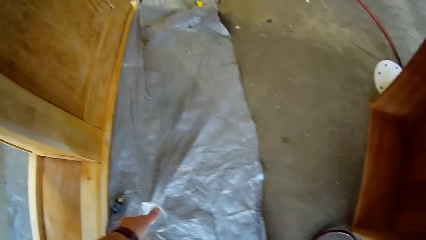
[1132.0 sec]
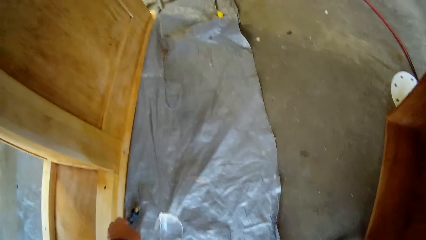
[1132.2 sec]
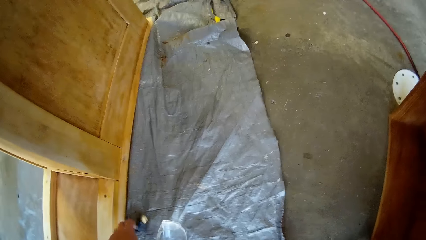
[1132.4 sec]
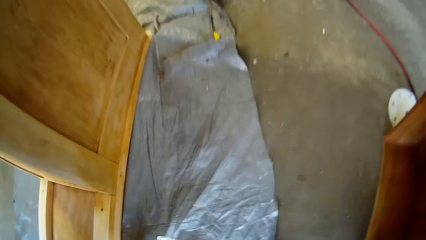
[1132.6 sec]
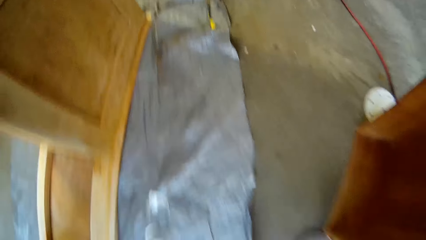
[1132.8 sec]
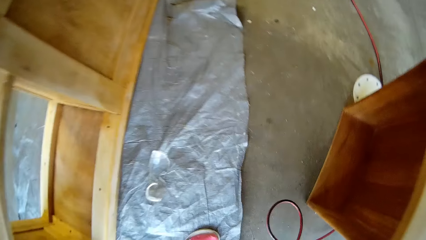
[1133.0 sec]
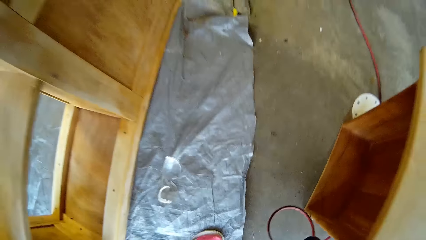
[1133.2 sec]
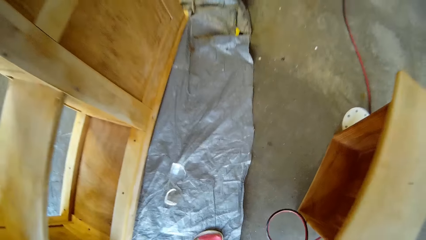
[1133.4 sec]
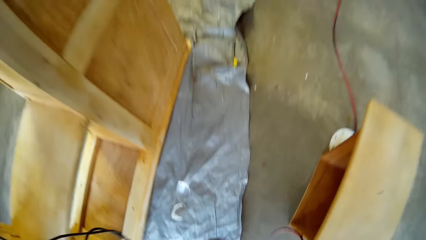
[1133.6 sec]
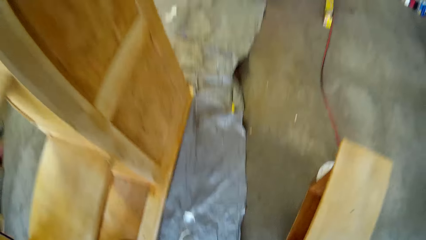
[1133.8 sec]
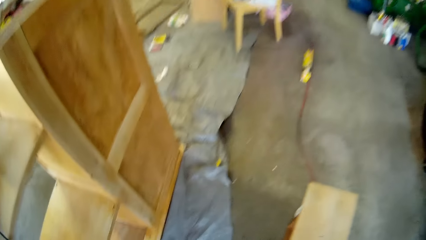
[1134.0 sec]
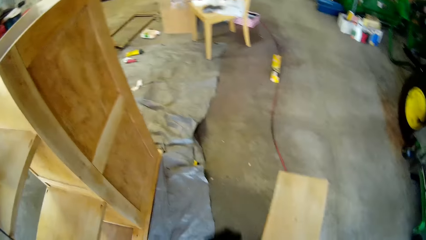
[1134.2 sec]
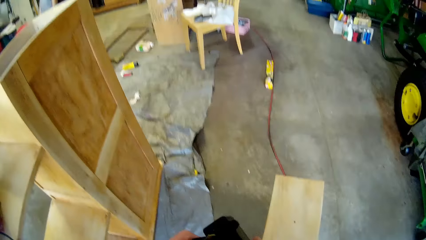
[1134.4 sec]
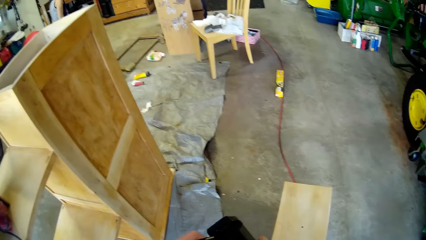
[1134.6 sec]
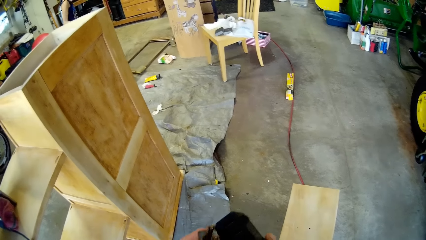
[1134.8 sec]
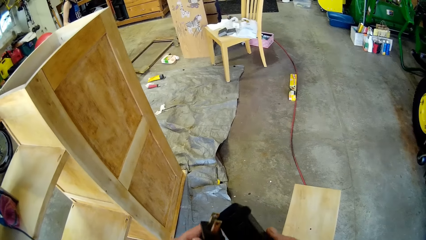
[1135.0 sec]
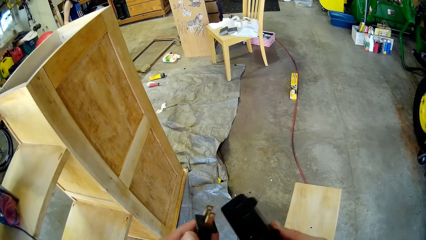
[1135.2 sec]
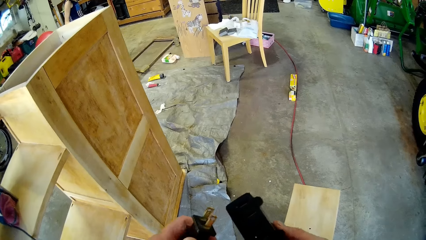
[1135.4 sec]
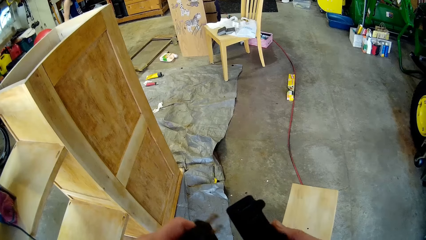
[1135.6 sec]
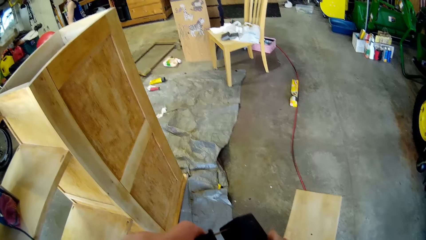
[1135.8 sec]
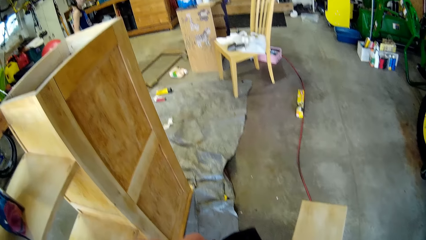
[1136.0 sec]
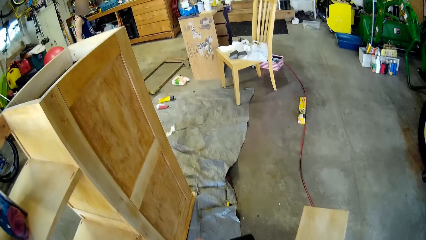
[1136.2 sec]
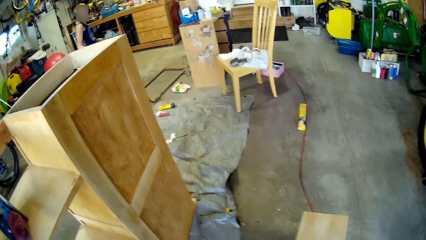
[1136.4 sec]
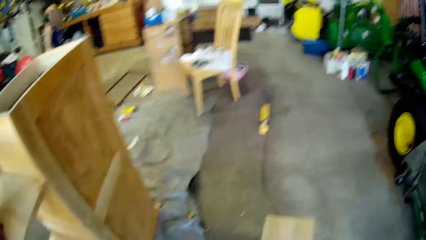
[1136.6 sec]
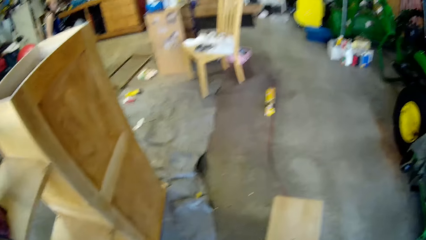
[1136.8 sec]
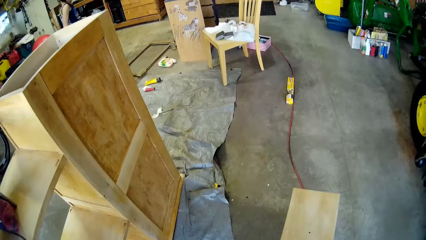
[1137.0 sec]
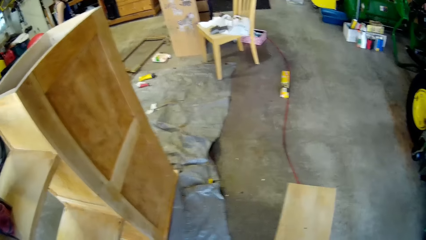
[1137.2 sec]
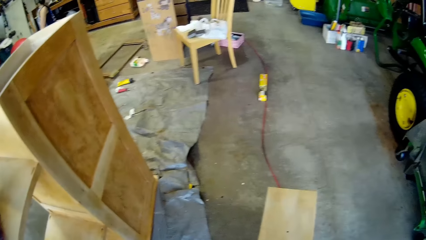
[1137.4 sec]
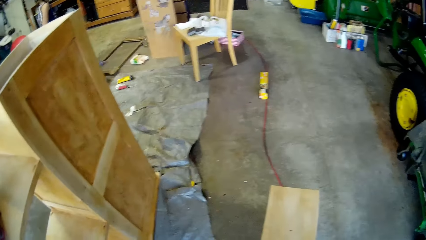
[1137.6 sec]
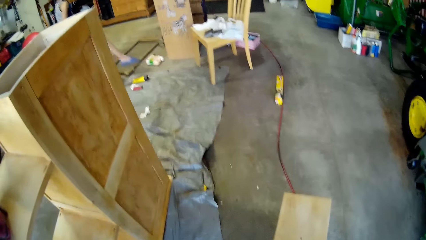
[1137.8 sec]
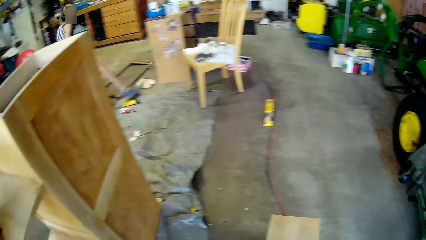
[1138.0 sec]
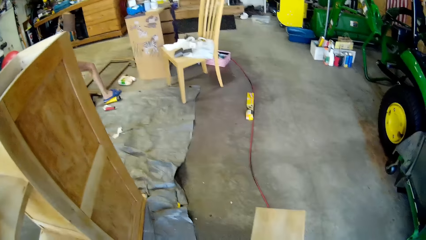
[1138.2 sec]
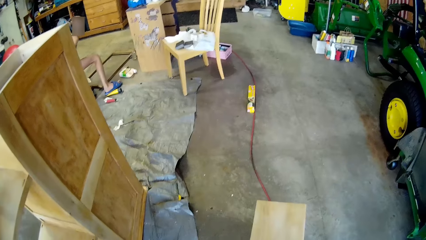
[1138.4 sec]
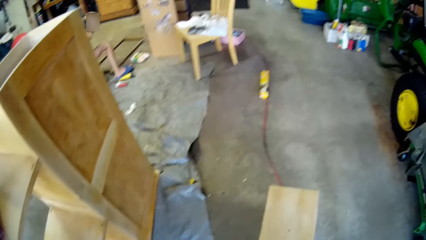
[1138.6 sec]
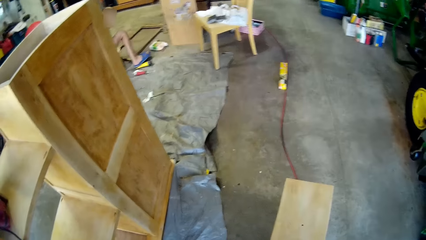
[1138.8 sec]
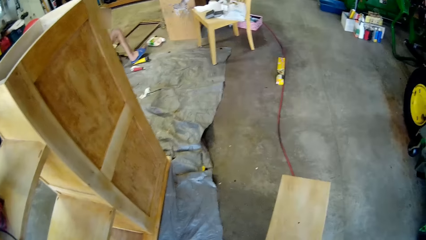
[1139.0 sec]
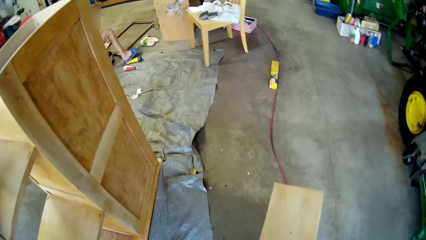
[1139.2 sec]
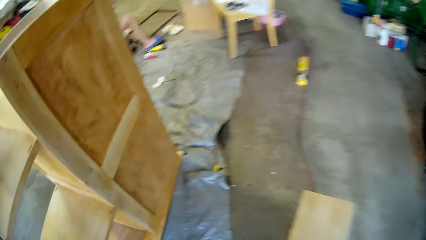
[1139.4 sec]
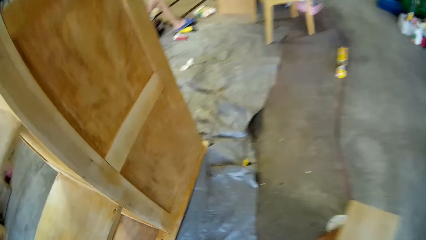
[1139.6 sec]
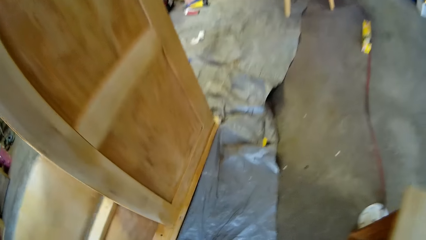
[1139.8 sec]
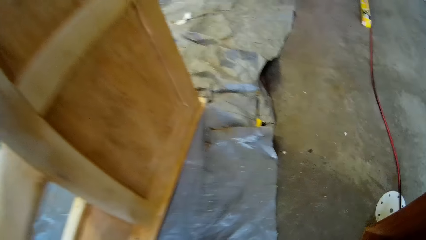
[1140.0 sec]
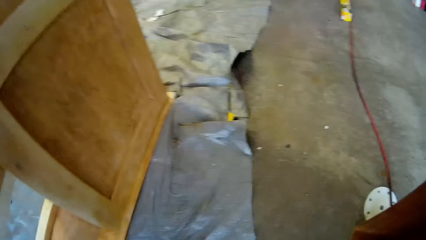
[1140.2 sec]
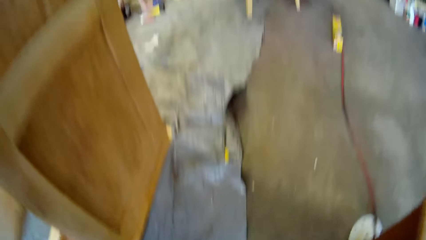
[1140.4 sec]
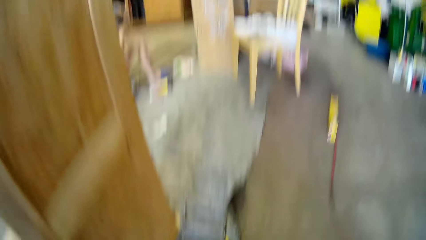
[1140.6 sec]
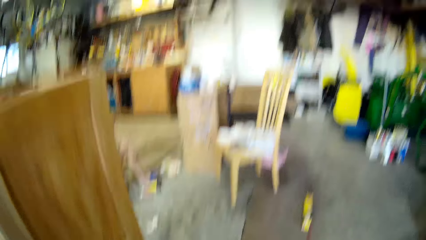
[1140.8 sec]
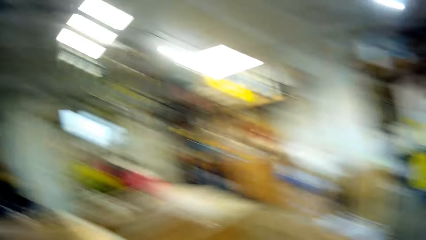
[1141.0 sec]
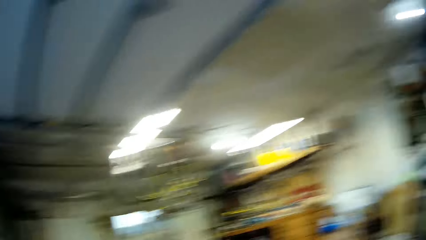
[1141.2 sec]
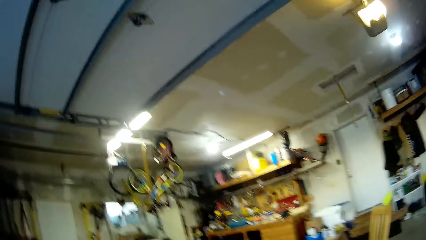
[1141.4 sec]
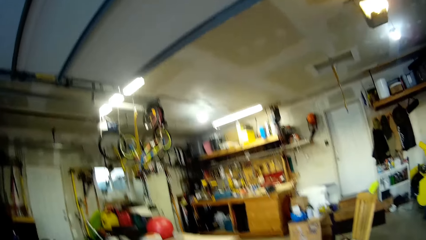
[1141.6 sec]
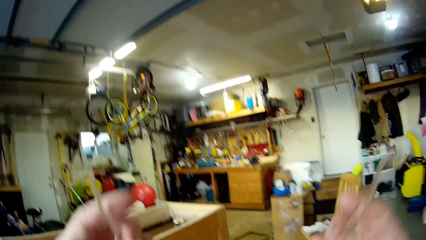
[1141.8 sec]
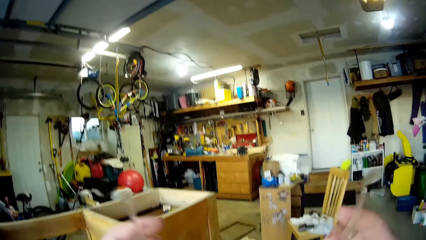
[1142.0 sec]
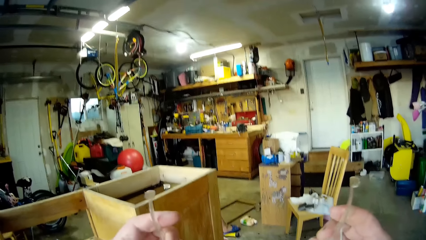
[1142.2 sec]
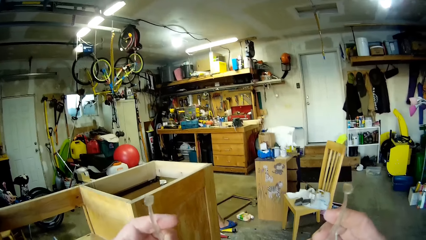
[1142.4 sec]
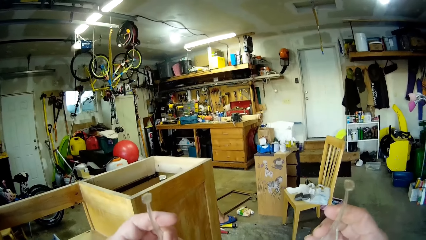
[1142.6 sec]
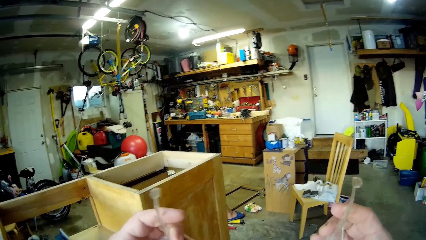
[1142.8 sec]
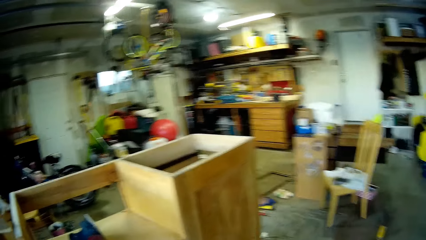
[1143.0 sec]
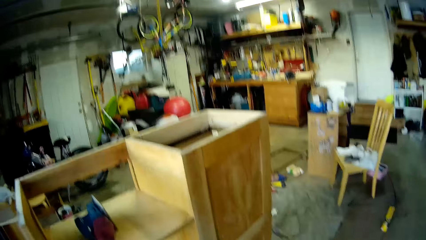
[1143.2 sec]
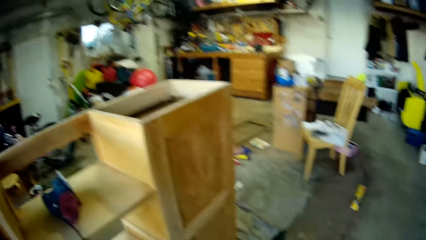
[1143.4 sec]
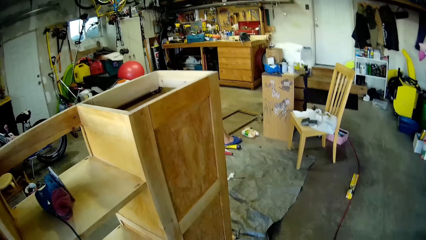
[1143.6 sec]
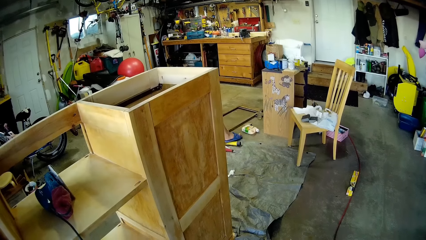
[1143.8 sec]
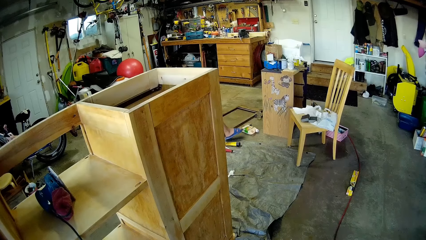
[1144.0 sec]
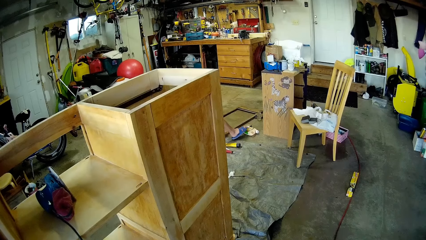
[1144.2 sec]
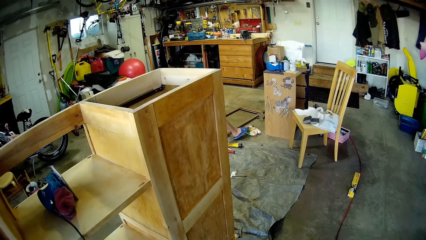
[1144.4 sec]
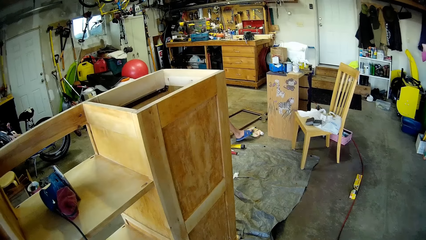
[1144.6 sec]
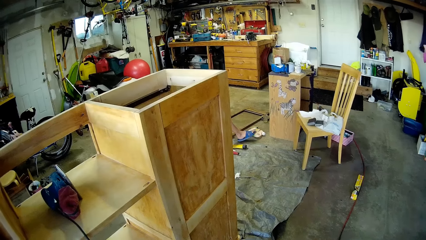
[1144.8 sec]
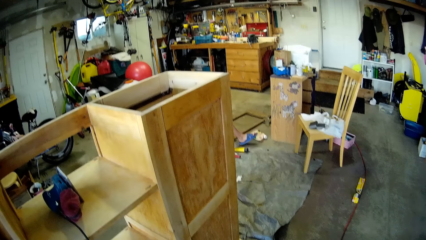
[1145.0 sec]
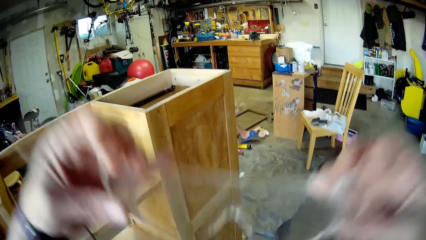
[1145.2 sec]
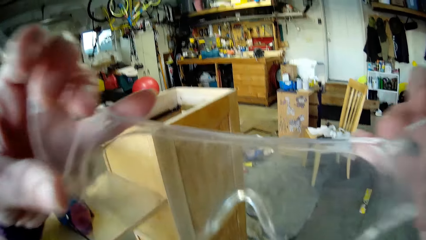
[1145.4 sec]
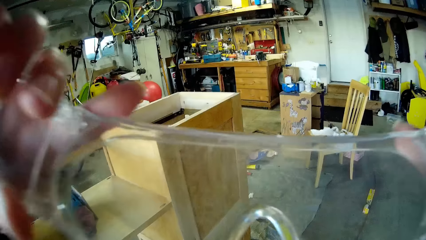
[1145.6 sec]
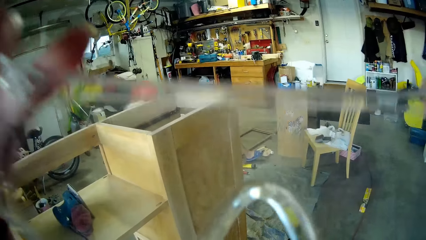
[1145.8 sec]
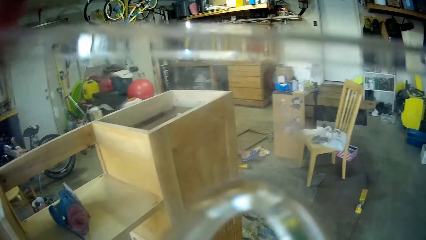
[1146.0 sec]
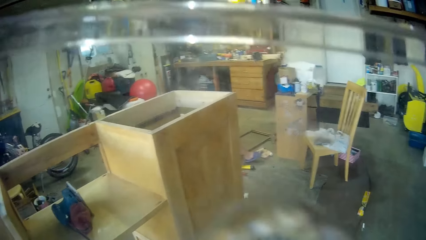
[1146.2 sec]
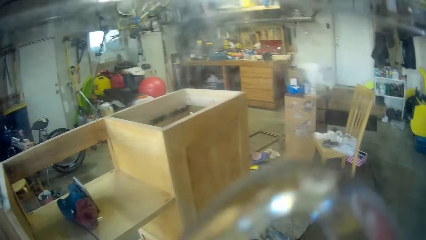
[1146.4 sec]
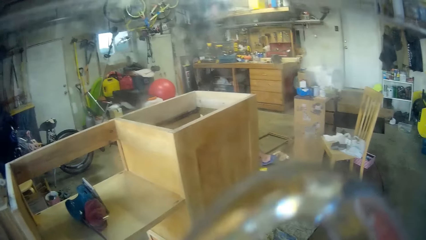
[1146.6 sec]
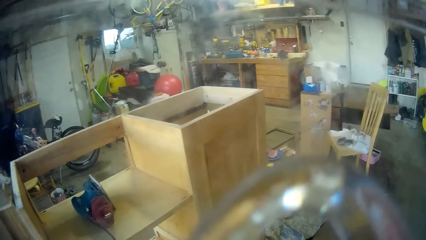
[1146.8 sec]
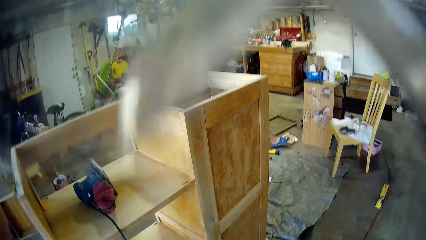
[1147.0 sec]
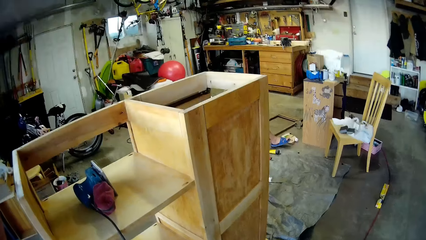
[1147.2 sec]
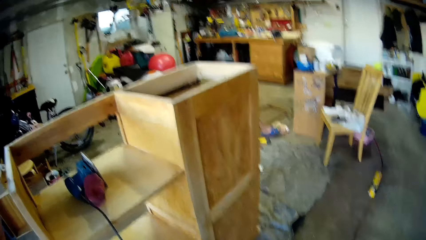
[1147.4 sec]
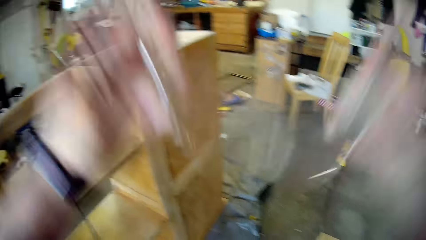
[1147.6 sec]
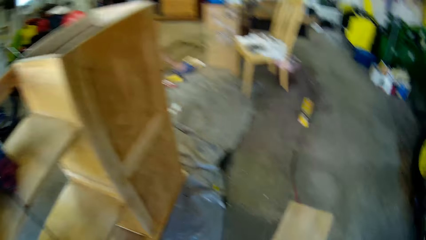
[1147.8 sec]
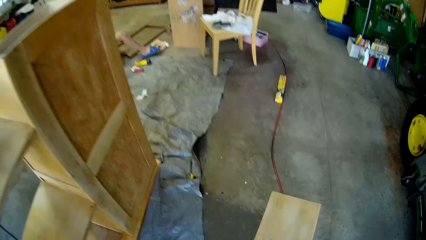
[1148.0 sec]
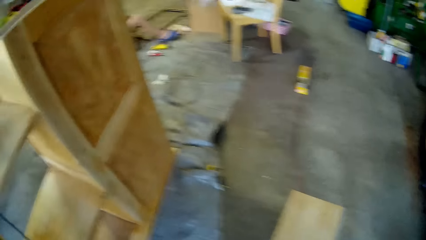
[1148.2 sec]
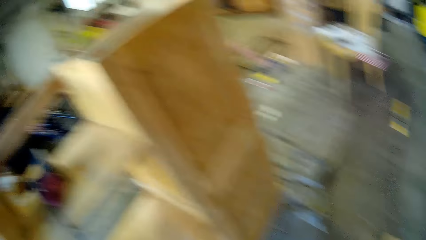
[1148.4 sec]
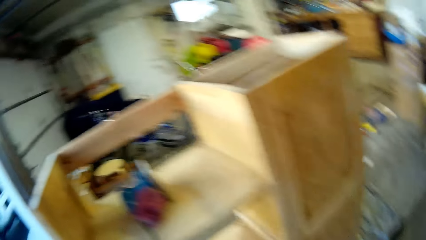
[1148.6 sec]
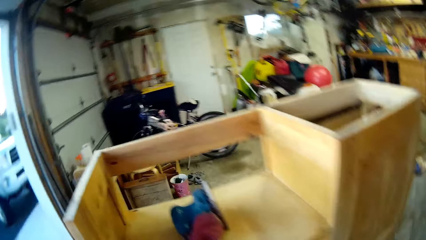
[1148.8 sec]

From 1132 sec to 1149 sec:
The camera wearer picks up eye glasses. They pick up a wire cable from the floor. They look around. They hold the eye glasses or goggles. They put on the eye glasses. They drop down the goggles.
